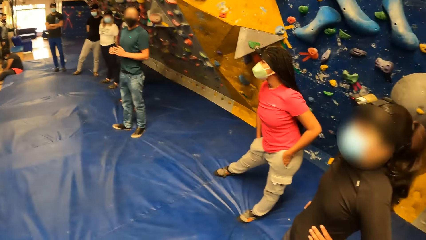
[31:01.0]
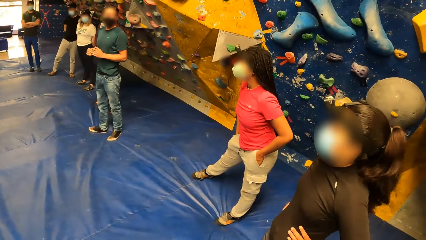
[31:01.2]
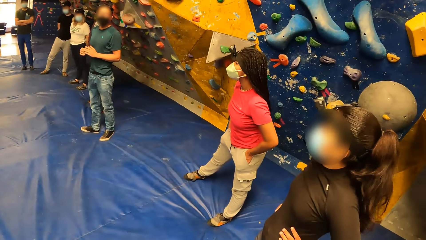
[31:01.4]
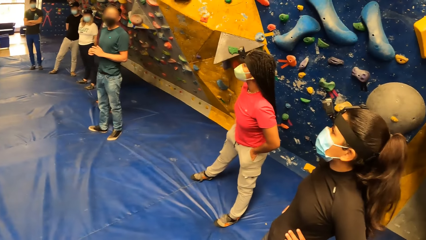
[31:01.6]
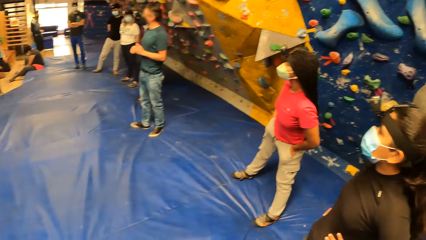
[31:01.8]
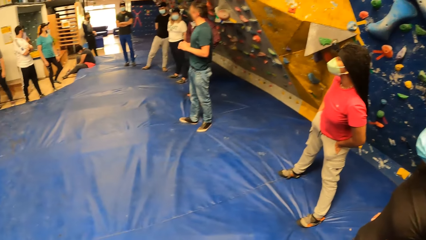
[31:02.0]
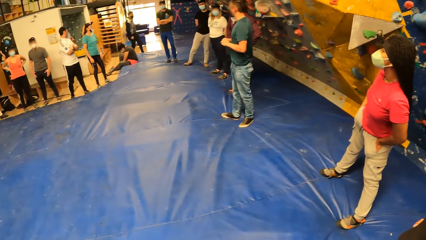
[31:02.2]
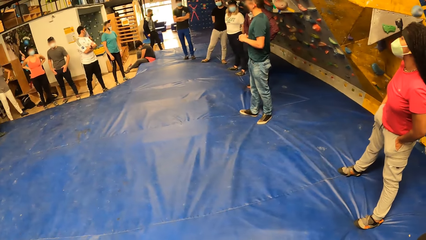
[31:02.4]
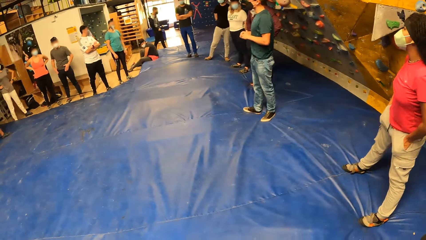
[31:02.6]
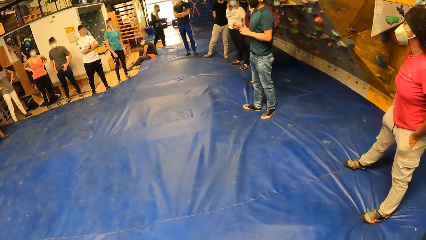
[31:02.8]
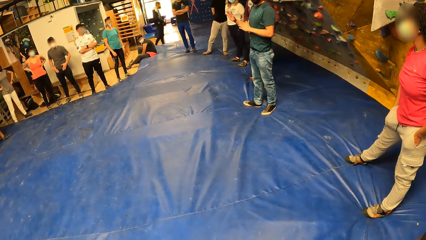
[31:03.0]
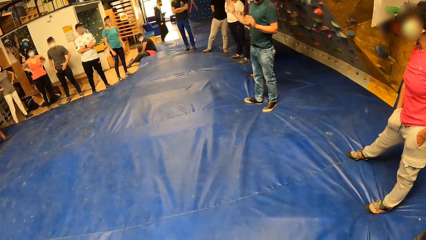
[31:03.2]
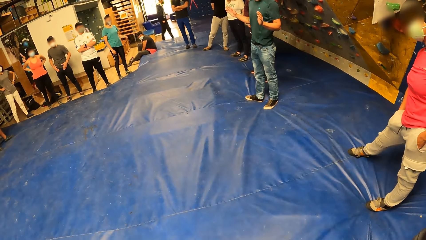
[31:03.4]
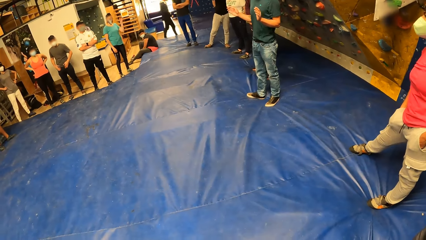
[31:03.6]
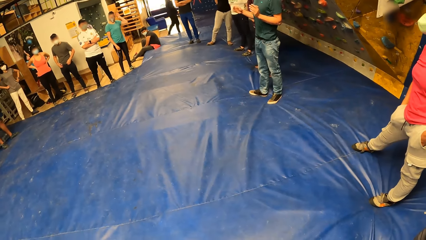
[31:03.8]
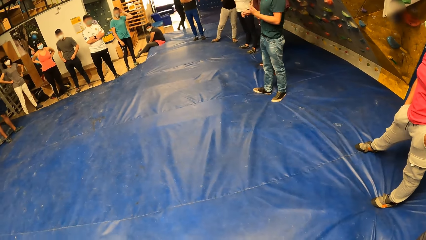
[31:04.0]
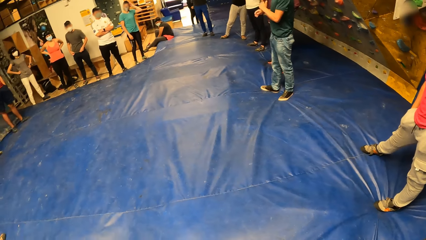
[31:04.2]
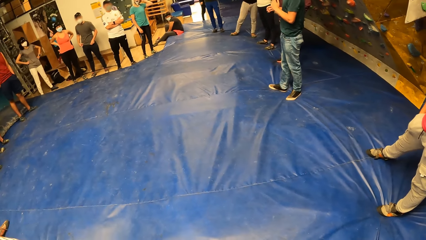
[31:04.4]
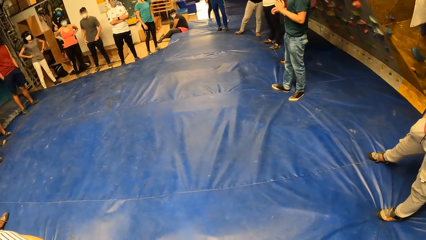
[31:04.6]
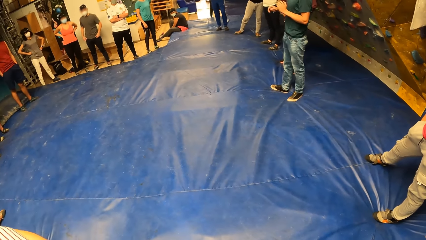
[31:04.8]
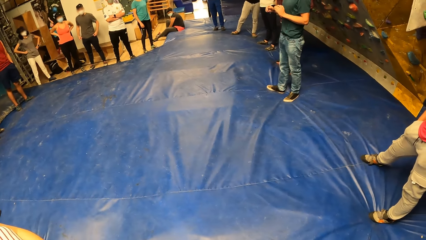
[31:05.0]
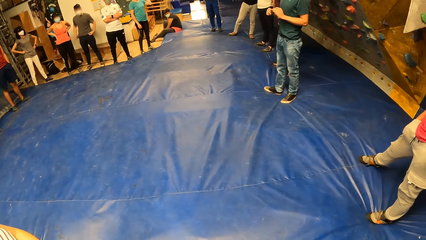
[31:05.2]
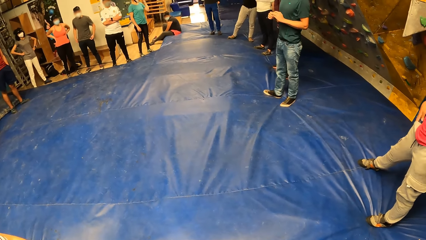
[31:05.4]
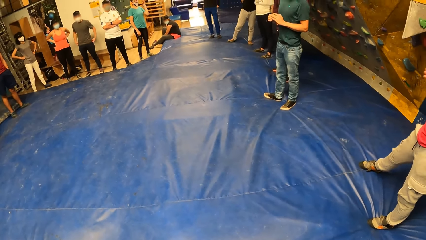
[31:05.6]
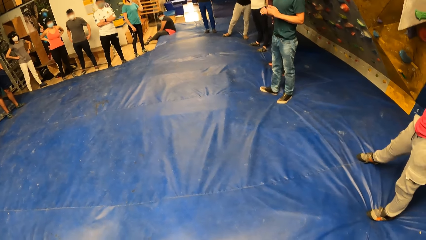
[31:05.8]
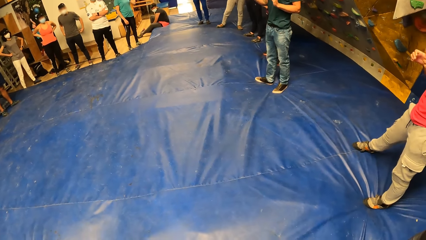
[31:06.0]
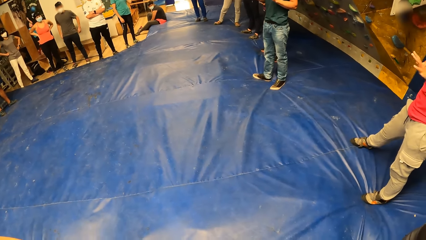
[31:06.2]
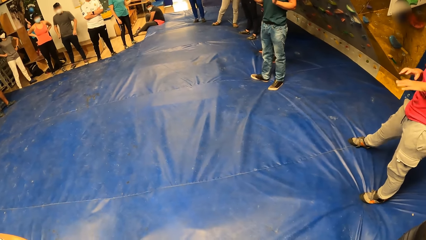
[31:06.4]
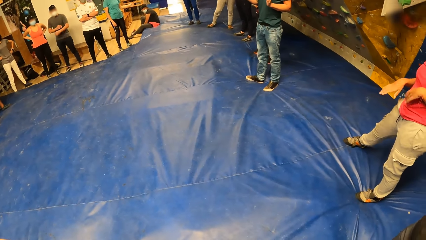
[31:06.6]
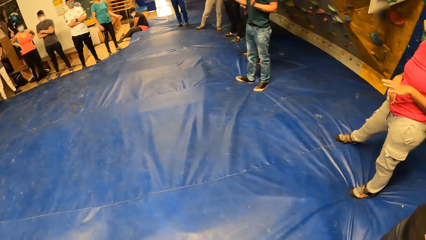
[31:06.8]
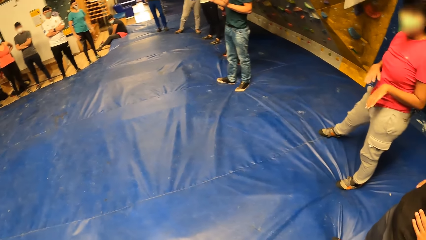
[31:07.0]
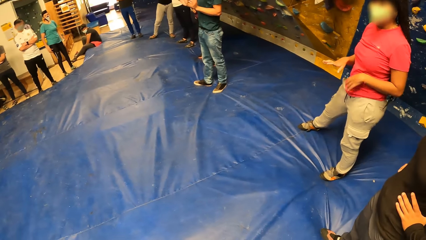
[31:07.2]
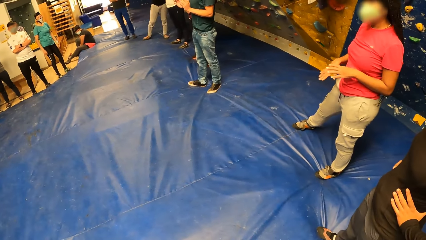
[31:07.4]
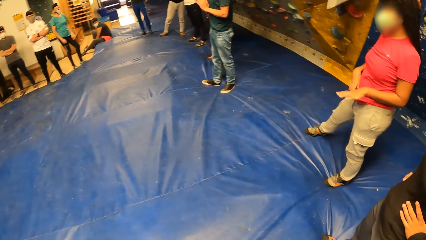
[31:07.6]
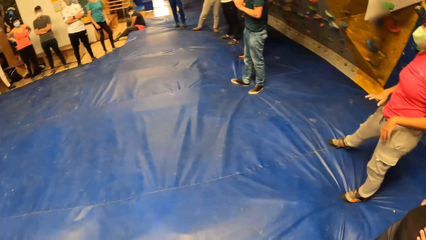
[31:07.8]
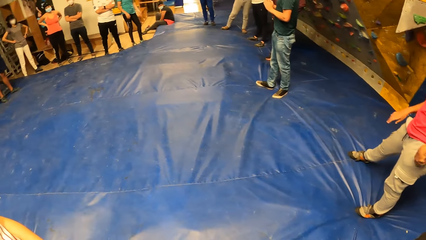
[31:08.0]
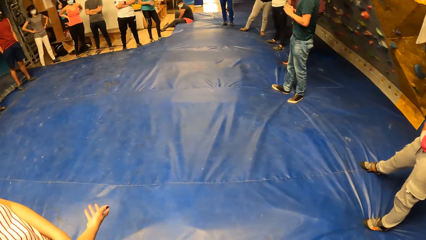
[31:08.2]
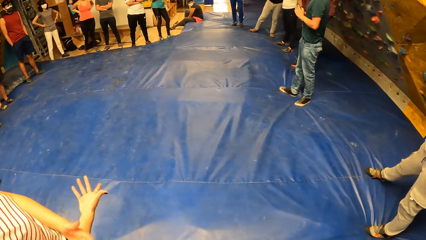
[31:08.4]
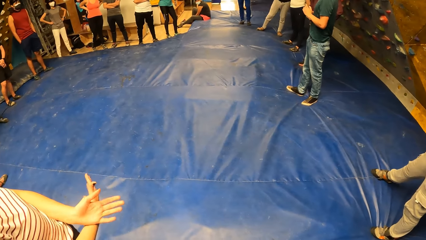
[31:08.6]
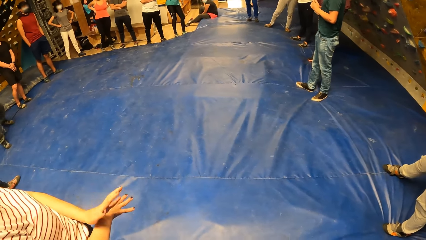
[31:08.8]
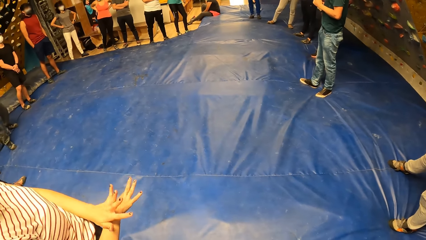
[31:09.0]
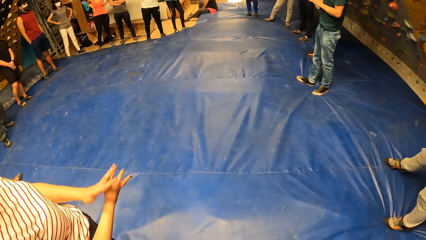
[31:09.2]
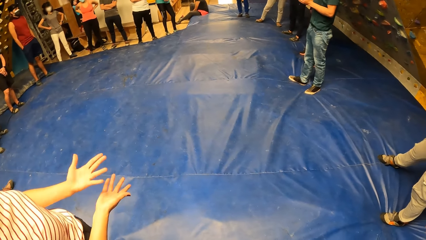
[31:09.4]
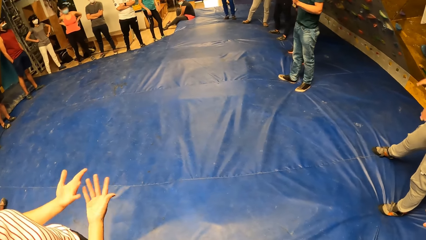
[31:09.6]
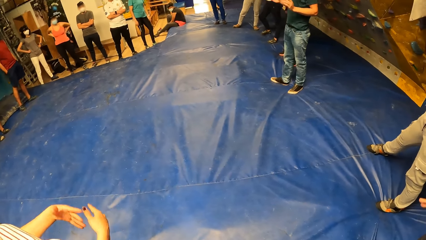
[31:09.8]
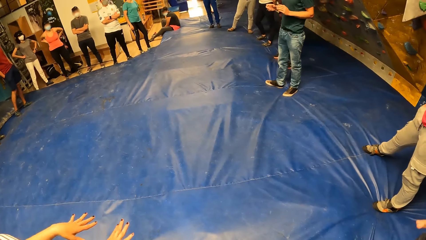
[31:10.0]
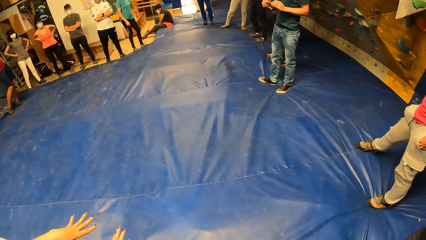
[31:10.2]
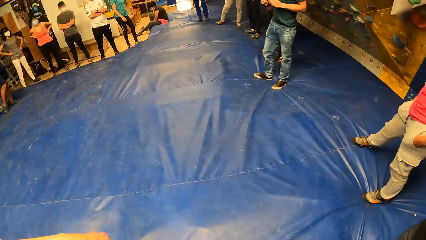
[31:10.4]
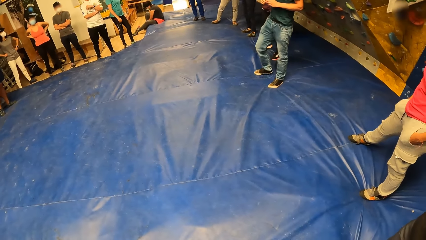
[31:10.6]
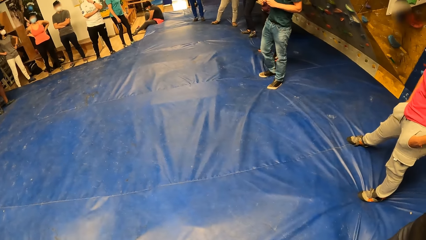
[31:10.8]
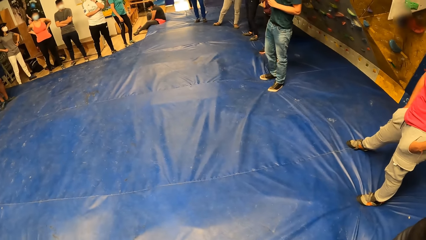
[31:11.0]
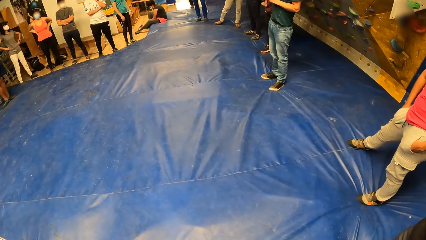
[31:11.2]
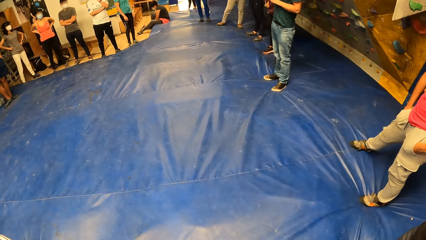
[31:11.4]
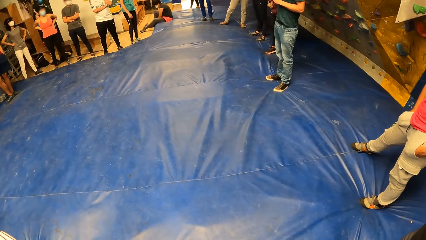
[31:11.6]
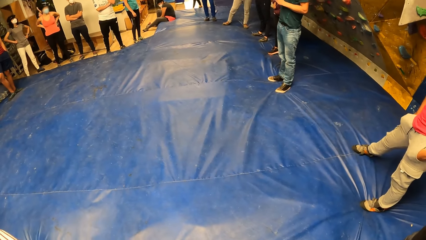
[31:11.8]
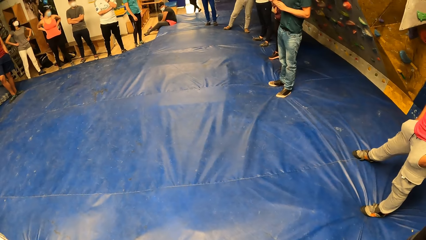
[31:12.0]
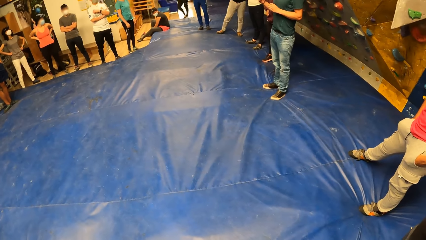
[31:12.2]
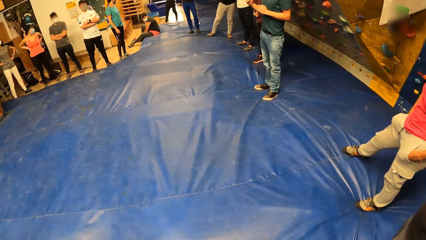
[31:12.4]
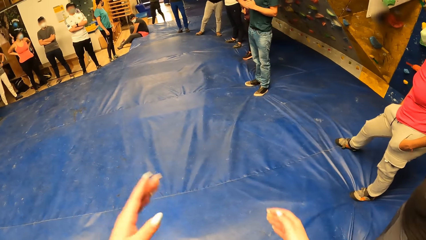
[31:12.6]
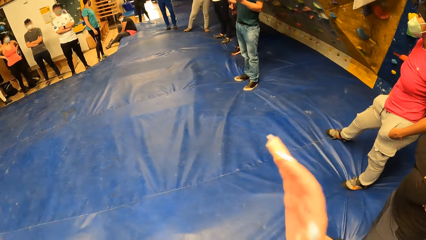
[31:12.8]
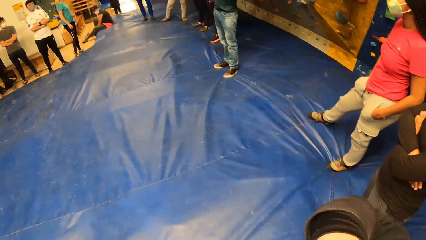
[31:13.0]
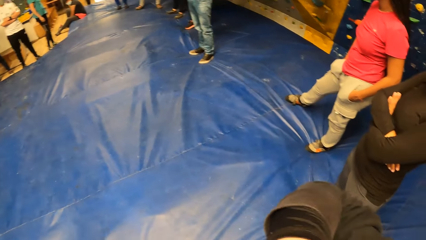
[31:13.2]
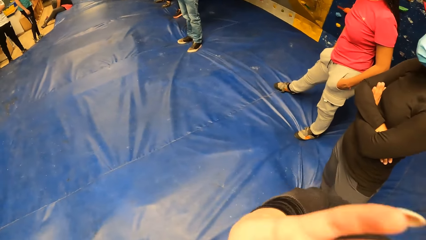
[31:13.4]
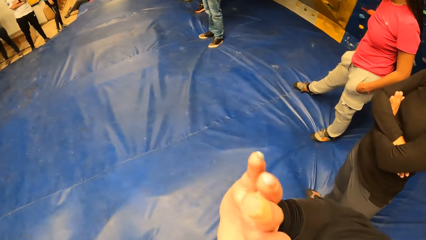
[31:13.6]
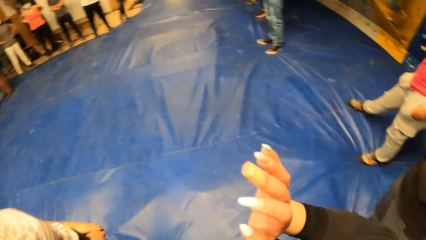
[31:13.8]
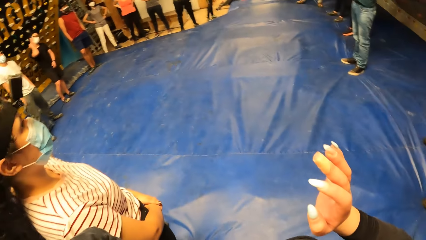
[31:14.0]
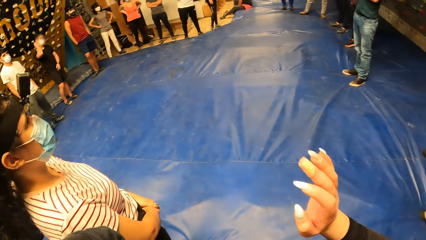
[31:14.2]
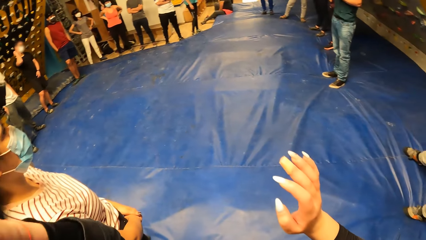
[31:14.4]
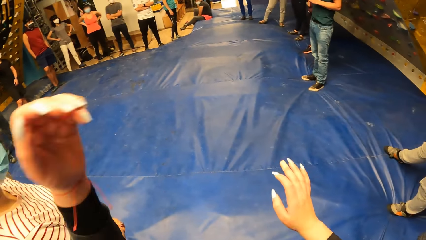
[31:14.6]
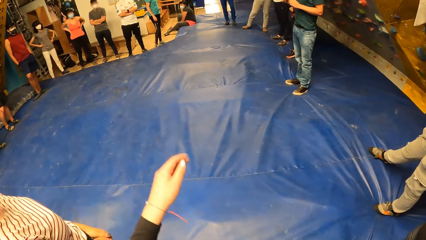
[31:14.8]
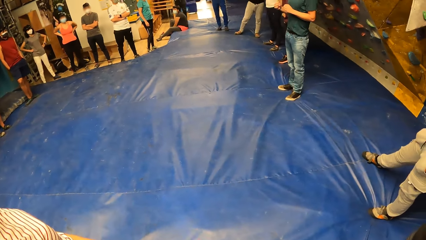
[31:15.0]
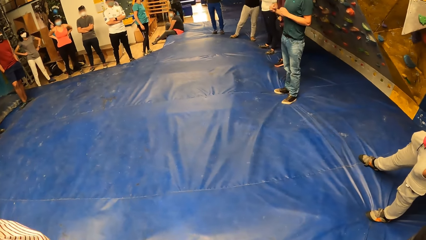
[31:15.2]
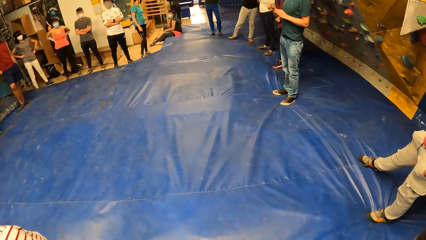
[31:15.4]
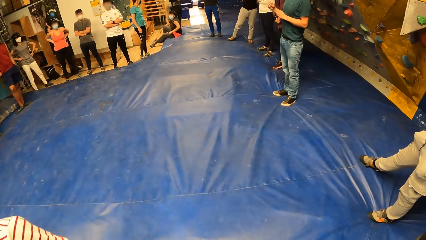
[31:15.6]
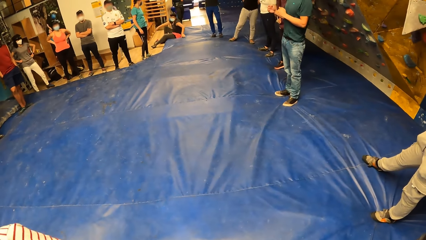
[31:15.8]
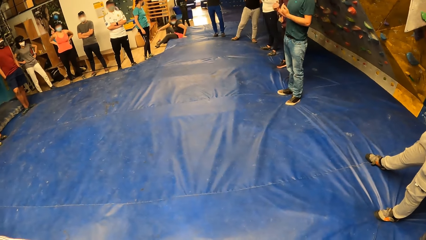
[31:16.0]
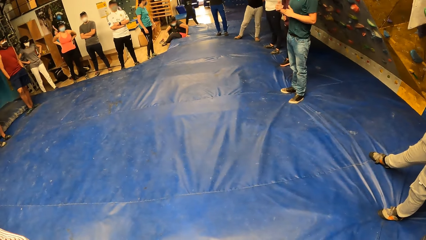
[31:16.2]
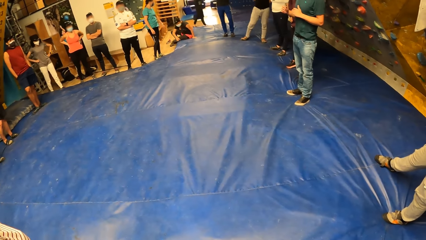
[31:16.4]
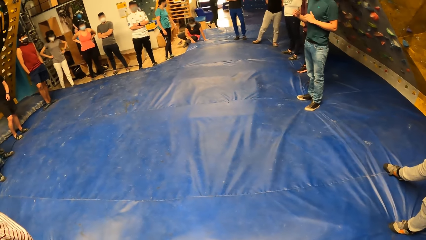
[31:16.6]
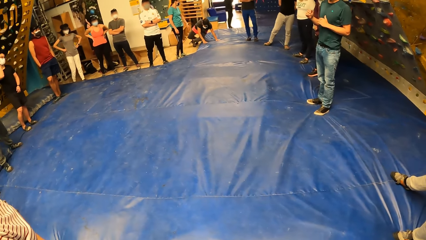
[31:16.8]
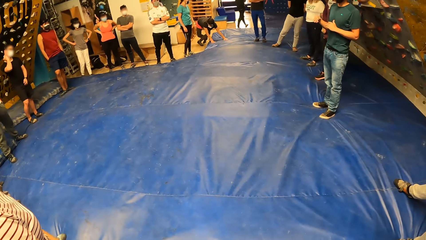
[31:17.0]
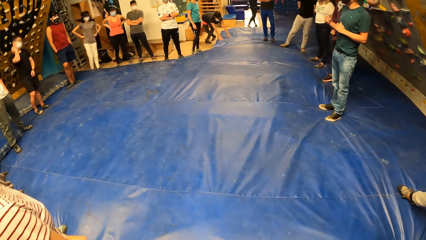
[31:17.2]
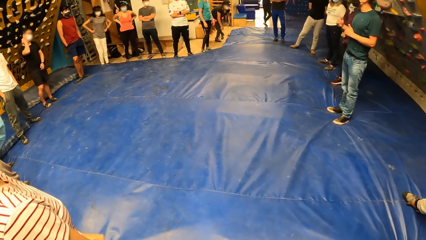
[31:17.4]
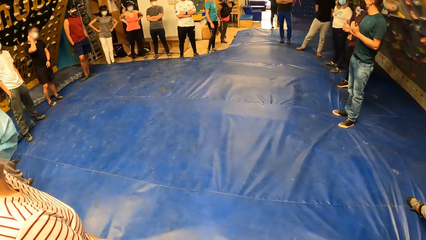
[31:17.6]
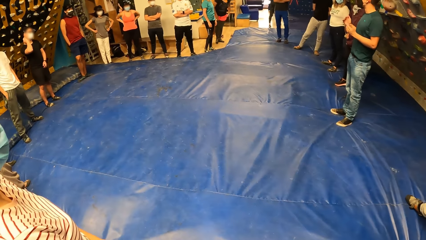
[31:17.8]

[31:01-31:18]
The camera wearer looks around and stands. She adjusts the camera on her head with both hands.
